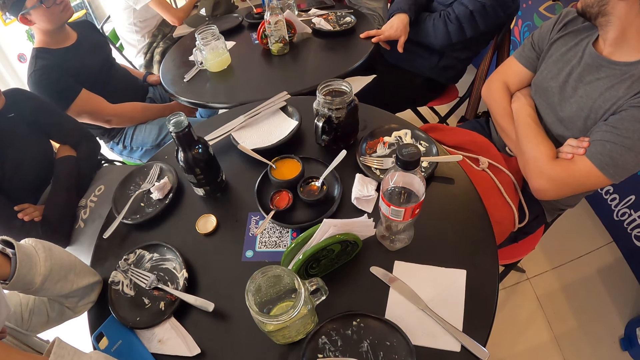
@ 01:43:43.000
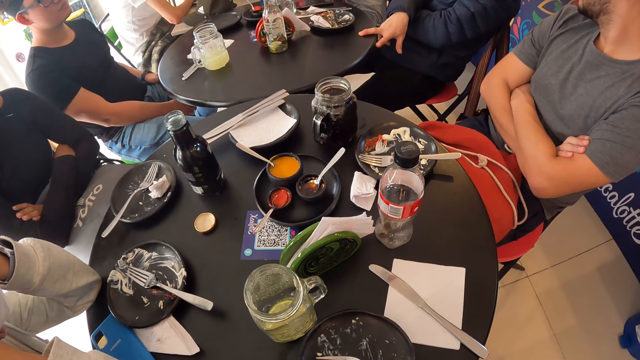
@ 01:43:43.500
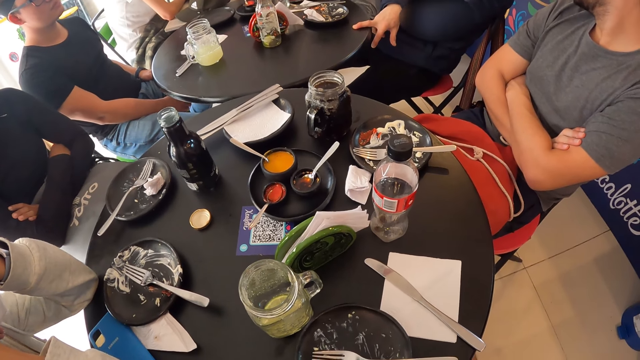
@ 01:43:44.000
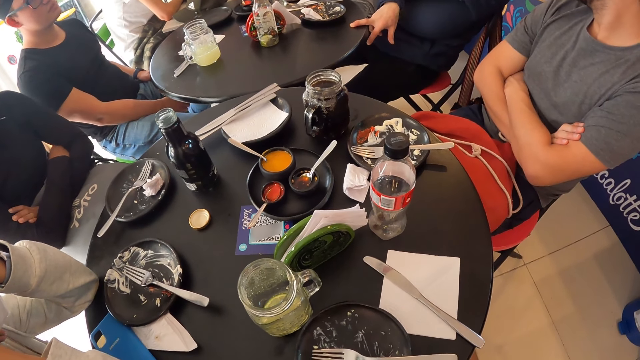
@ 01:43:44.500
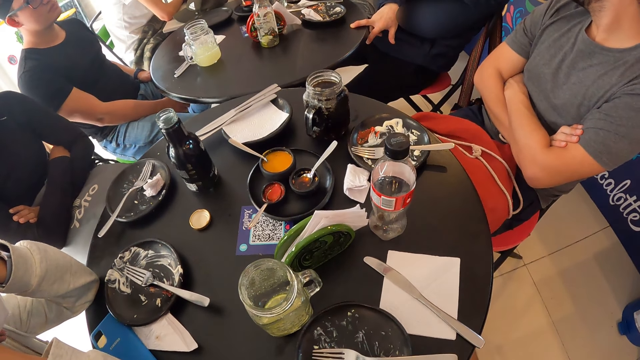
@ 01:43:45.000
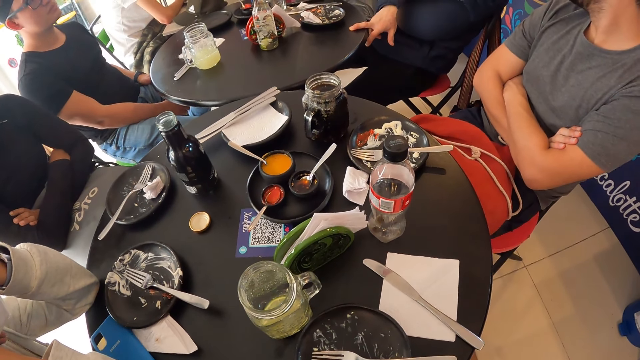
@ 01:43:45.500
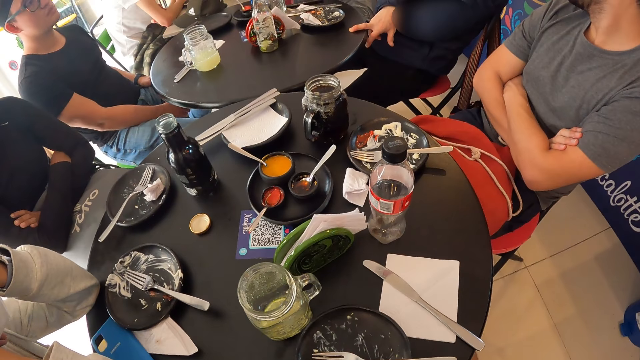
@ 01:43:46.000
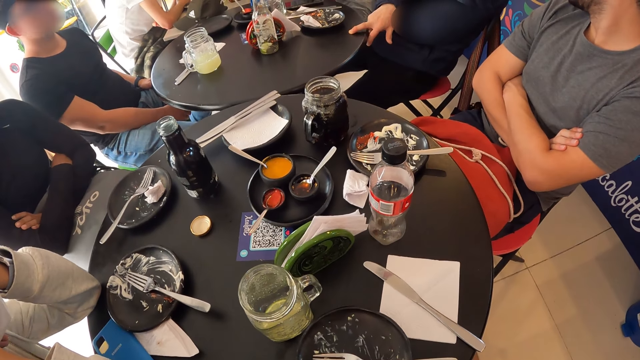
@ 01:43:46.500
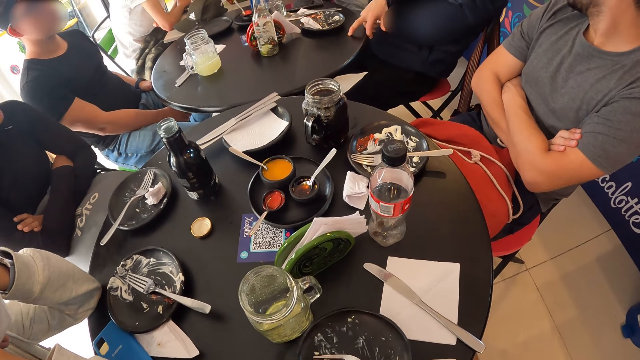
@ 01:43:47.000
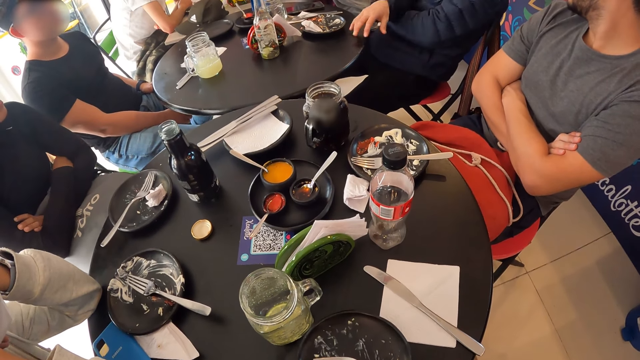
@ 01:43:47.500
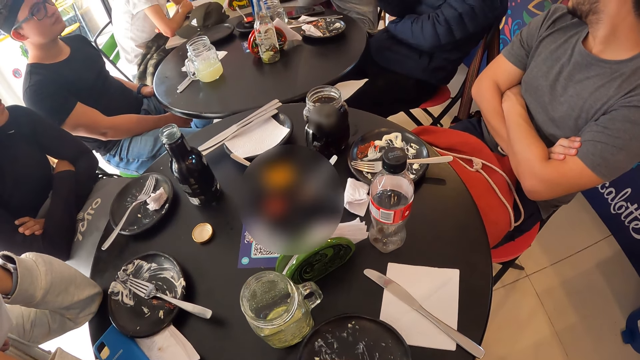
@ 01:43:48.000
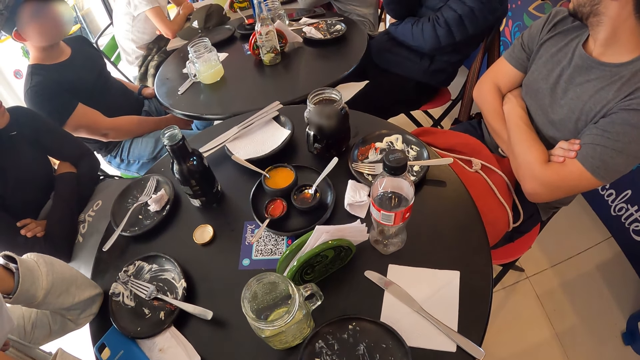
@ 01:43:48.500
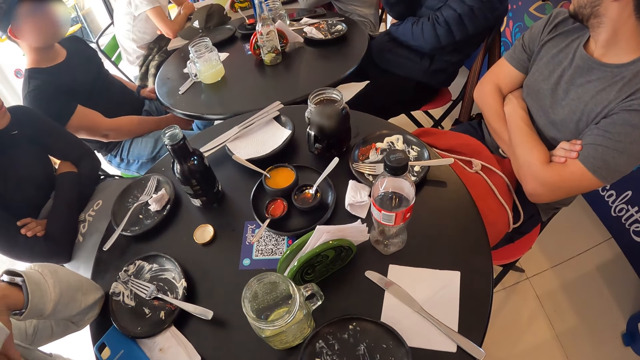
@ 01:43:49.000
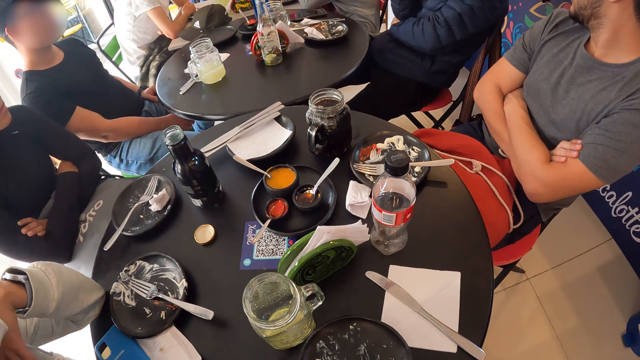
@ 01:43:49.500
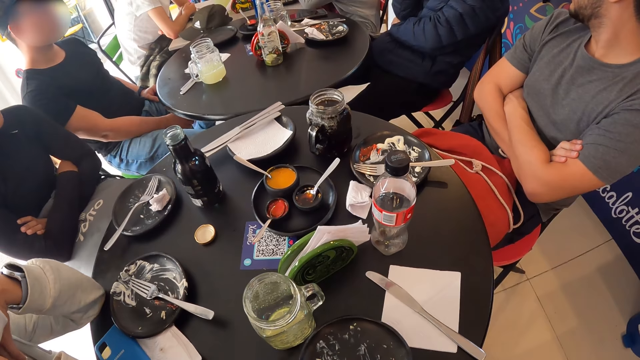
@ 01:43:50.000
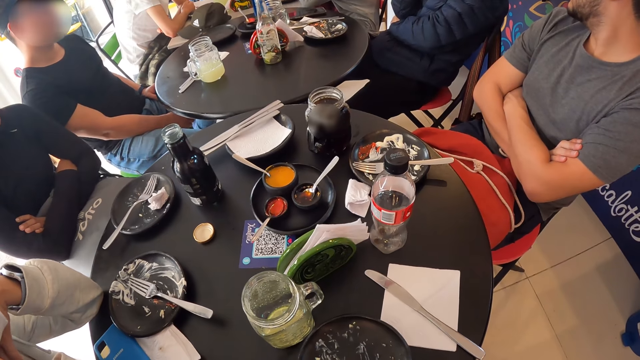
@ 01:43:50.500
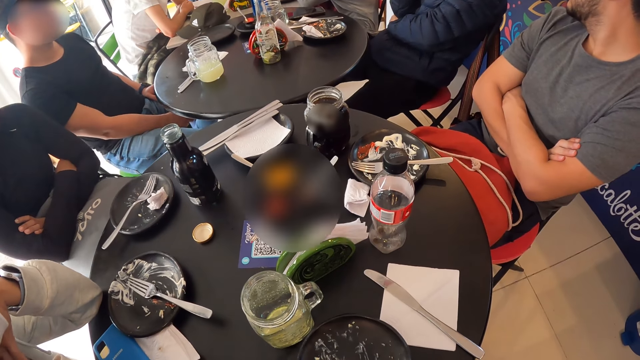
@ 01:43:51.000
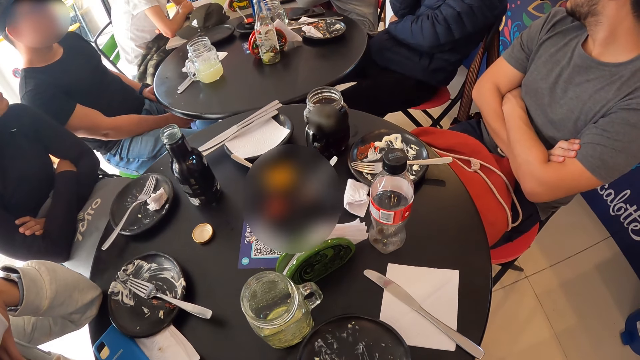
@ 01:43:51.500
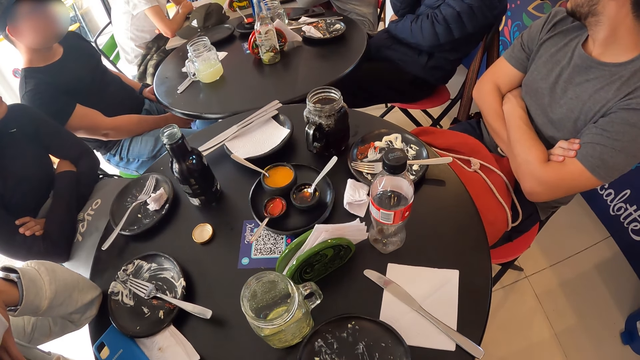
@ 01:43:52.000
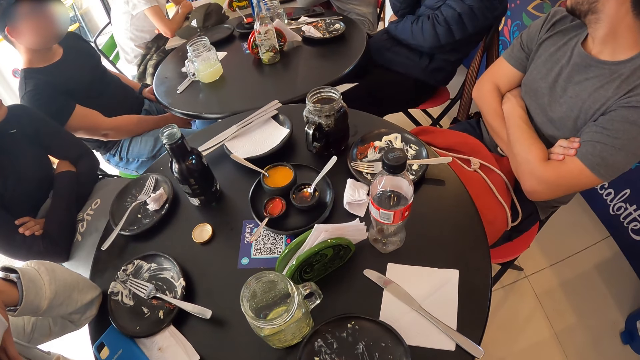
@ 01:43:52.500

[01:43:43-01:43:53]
A man moves his hand.

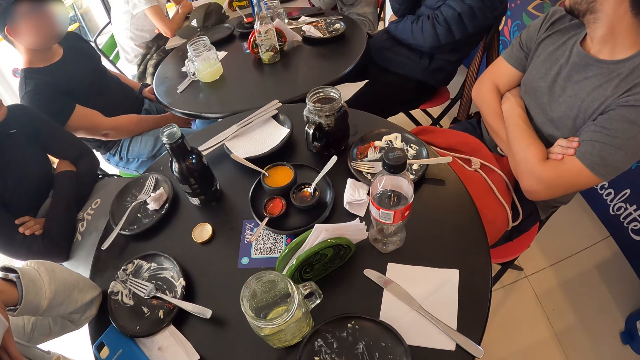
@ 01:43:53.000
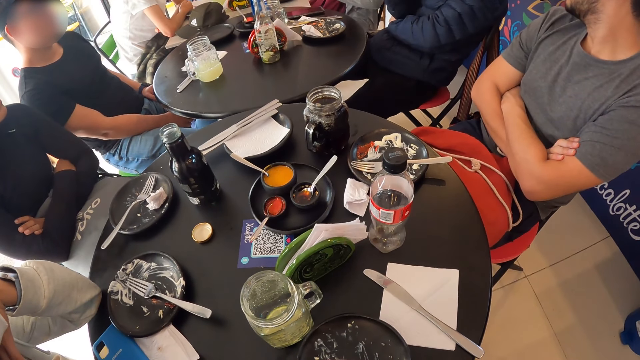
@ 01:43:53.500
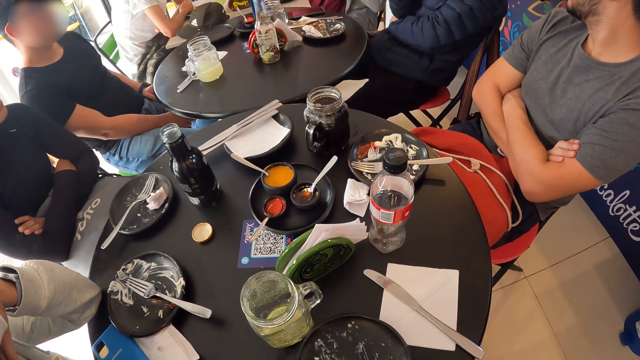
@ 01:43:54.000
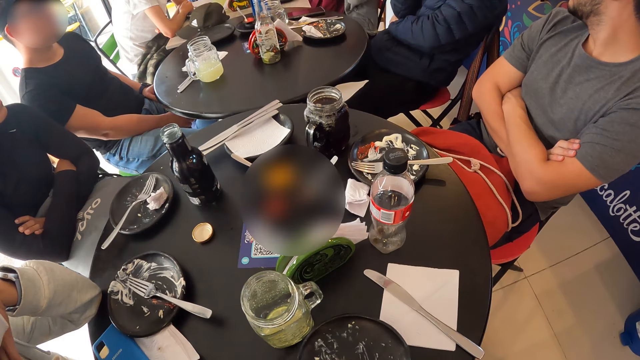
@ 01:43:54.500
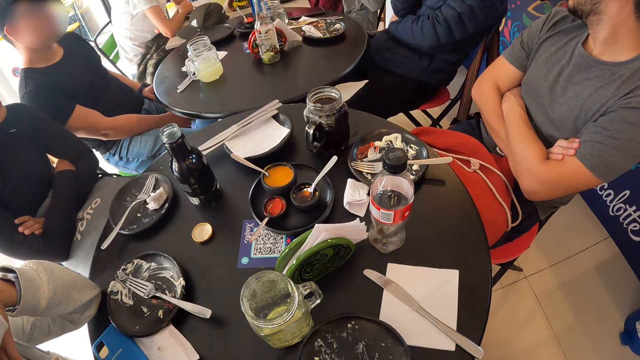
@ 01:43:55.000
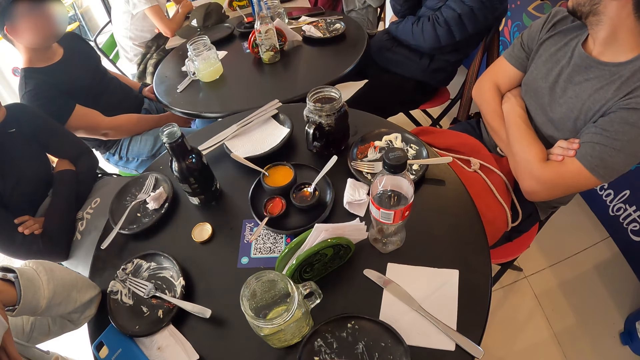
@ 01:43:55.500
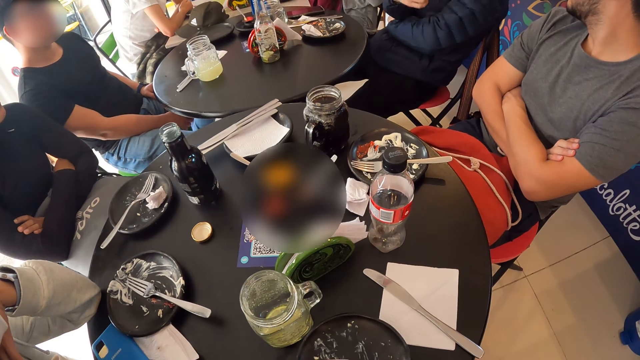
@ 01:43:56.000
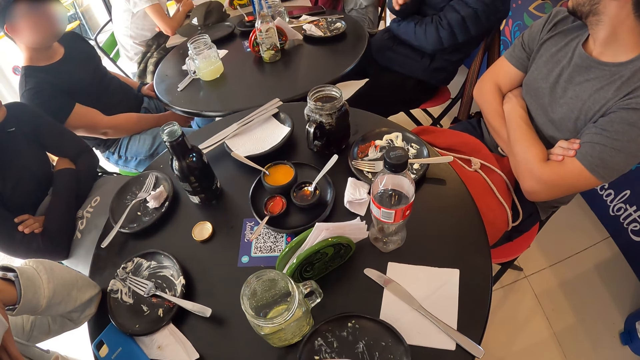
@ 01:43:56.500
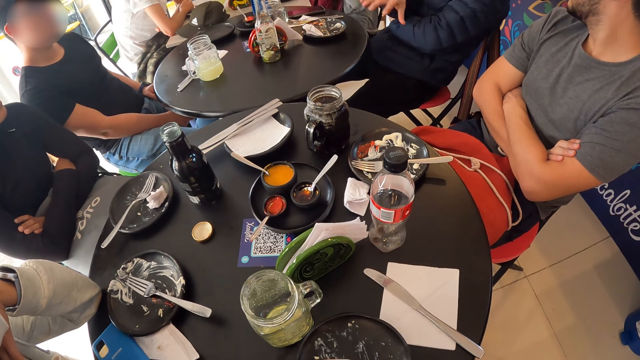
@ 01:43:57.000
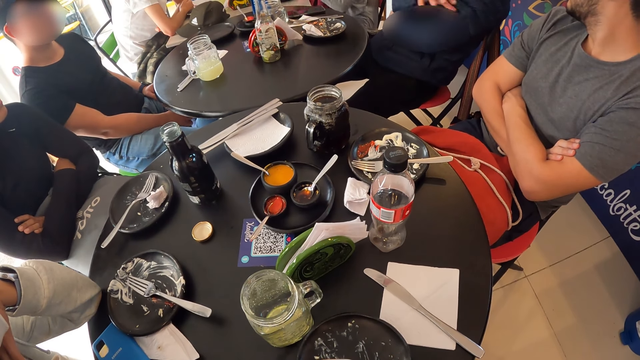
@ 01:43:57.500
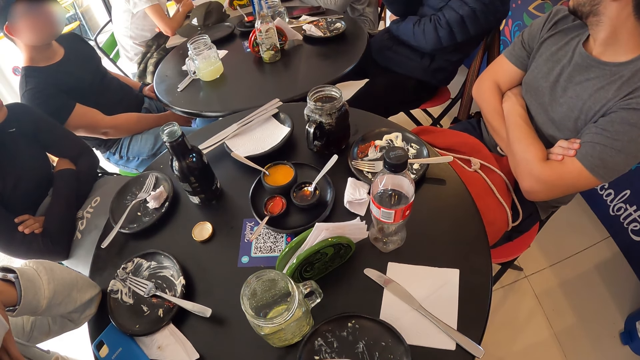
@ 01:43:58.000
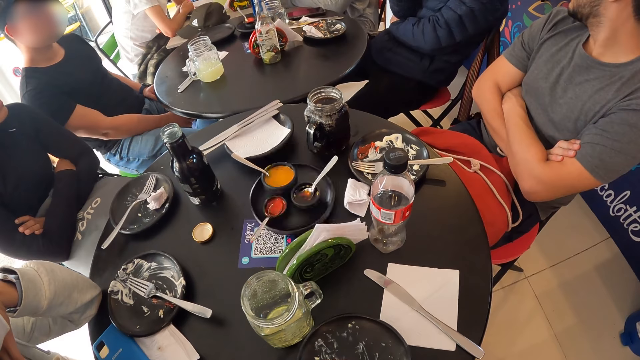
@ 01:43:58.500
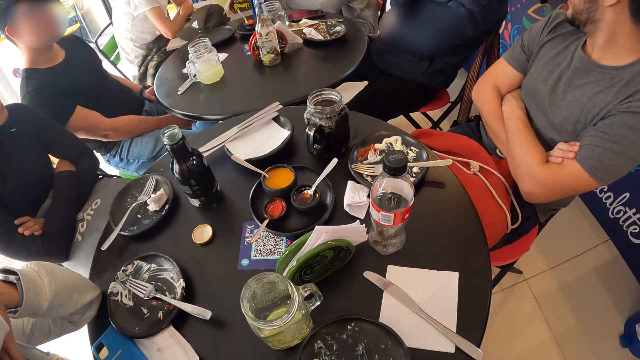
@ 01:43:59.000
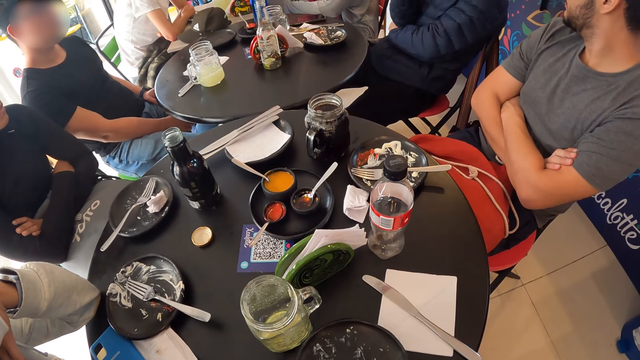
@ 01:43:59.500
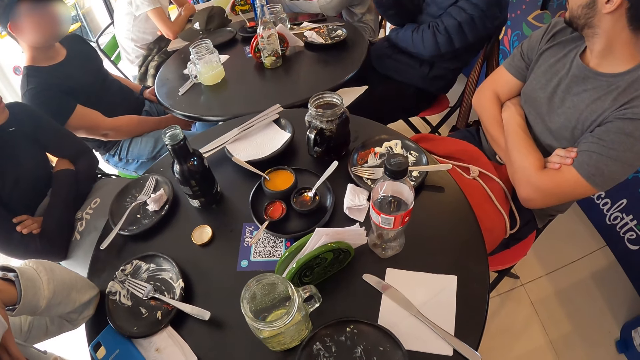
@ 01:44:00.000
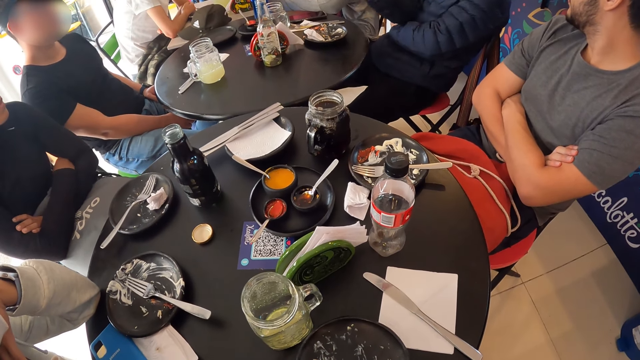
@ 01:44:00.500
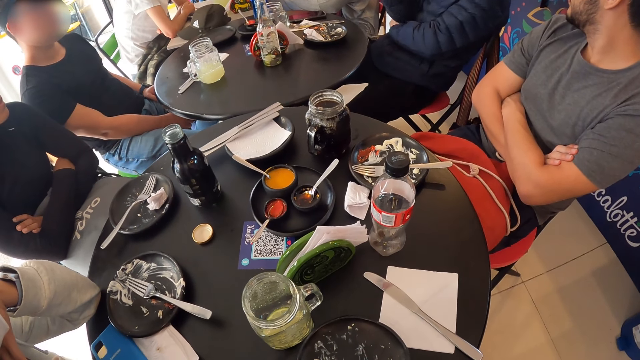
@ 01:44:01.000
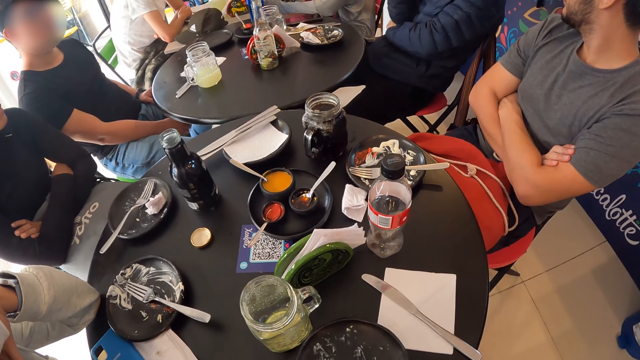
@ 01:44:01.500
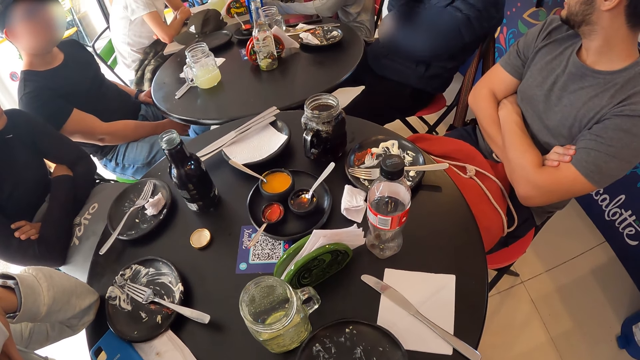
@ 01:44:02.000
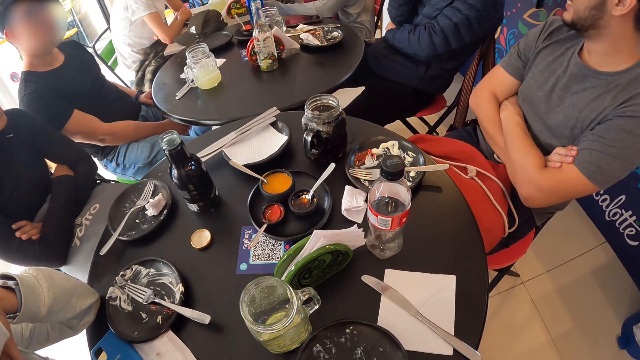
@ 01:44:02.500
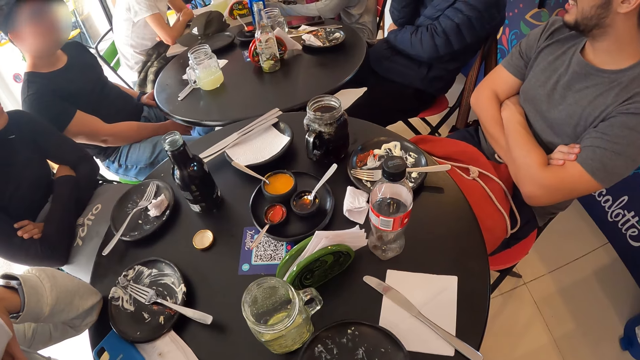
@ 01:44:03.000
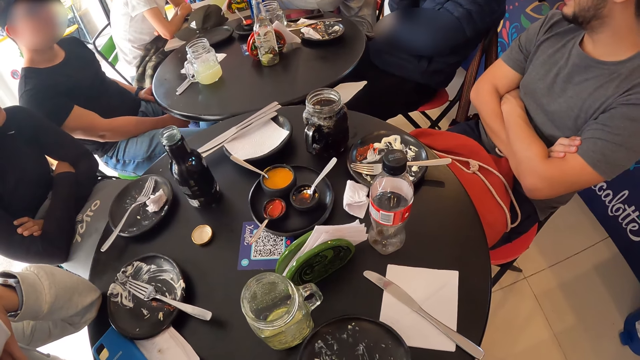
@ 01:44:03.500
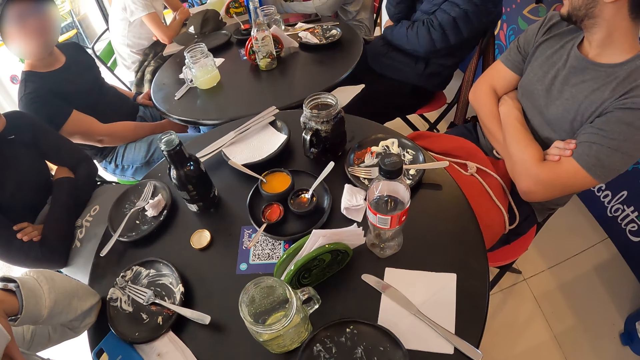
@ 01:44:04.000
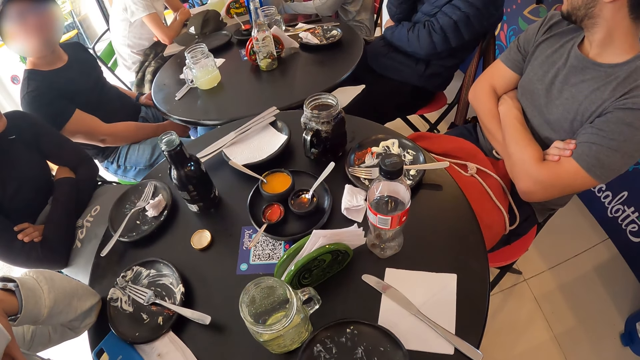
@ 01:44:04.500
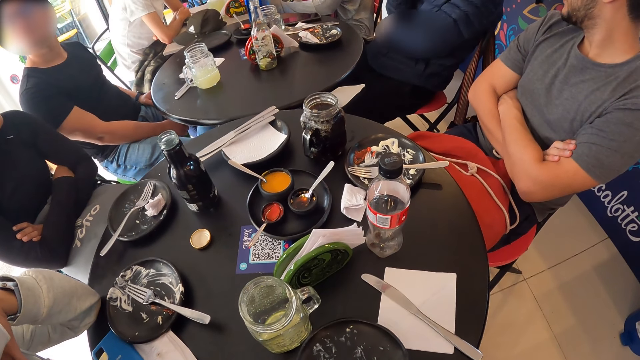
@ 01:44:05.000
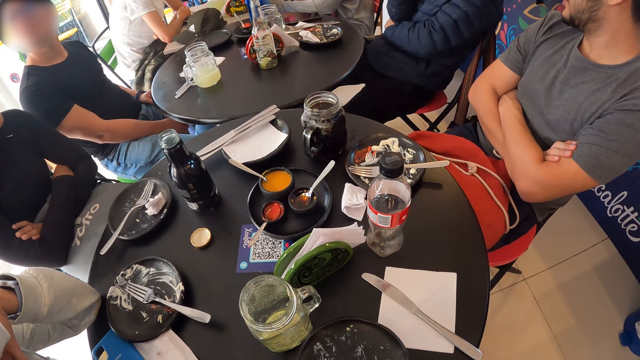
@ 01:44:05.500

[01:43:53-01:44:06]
A man moves his hand. The man moves his hand again.
